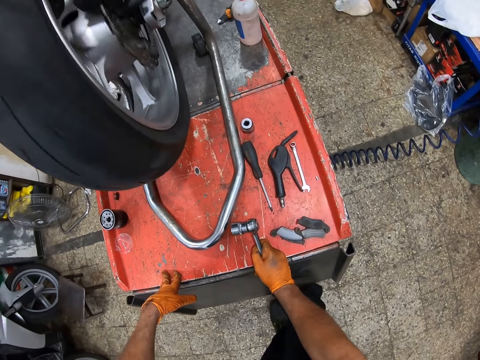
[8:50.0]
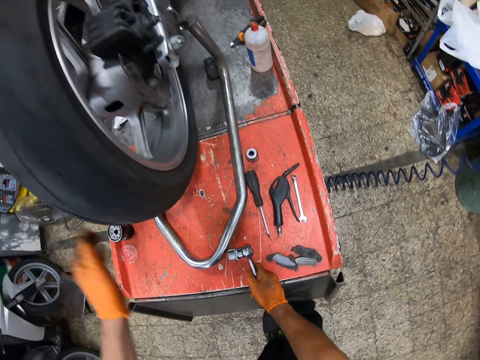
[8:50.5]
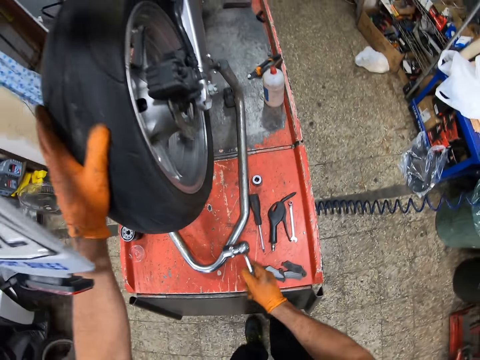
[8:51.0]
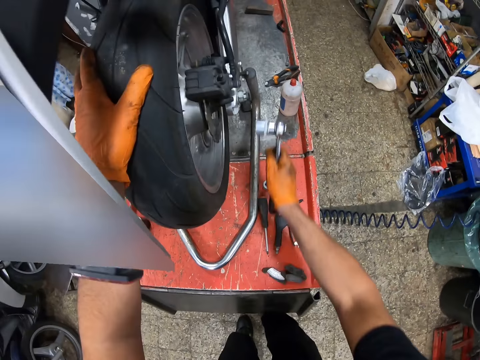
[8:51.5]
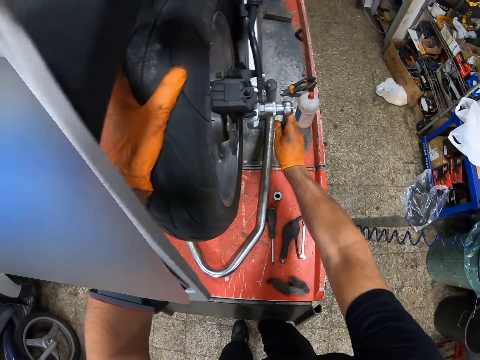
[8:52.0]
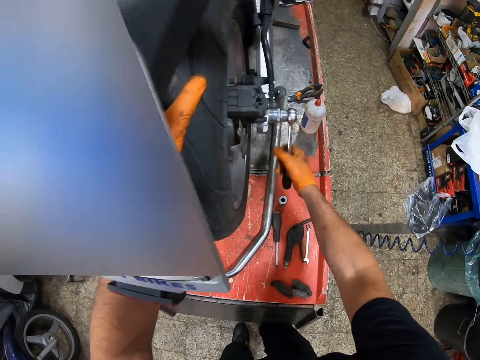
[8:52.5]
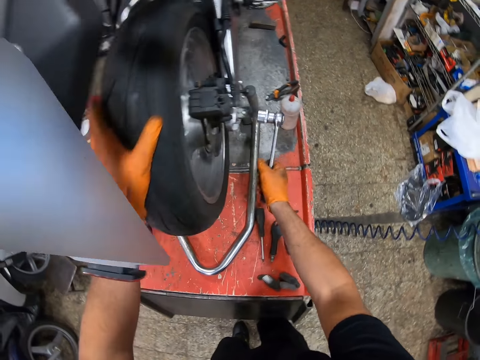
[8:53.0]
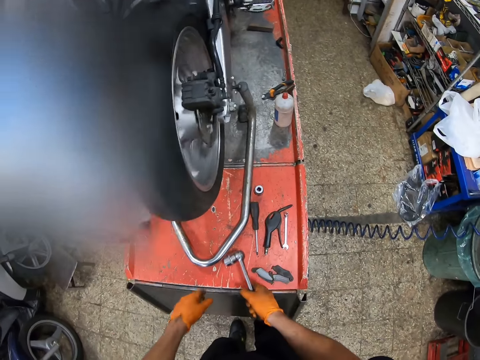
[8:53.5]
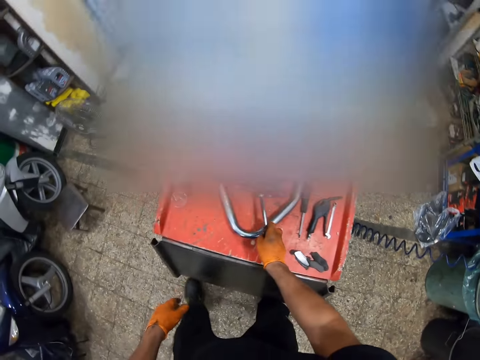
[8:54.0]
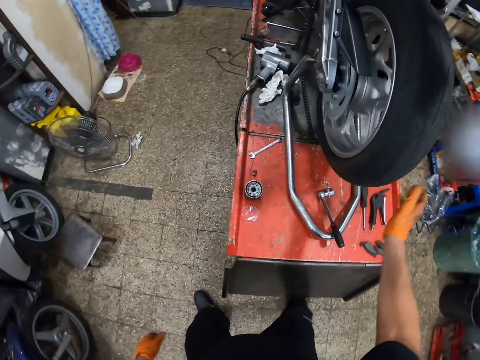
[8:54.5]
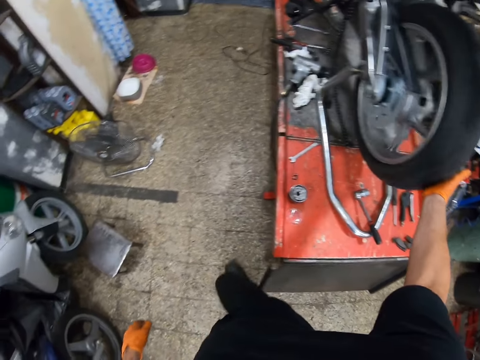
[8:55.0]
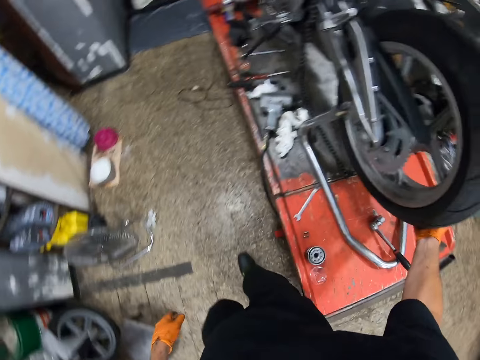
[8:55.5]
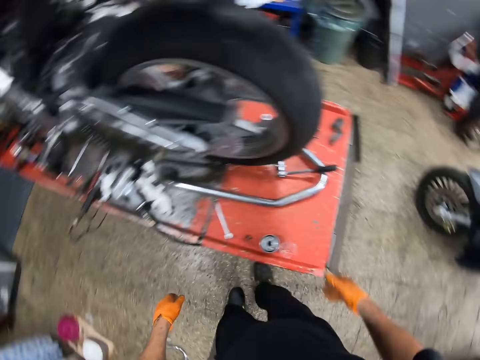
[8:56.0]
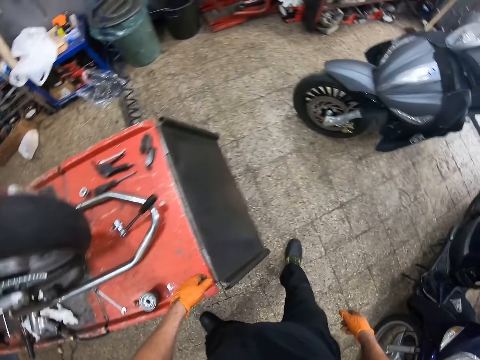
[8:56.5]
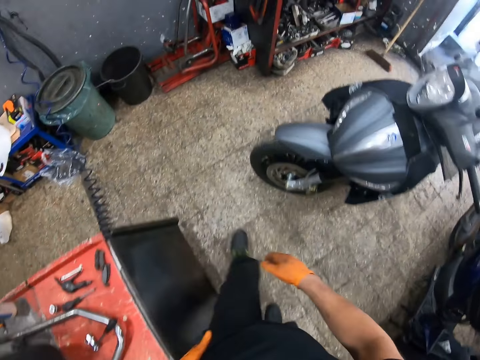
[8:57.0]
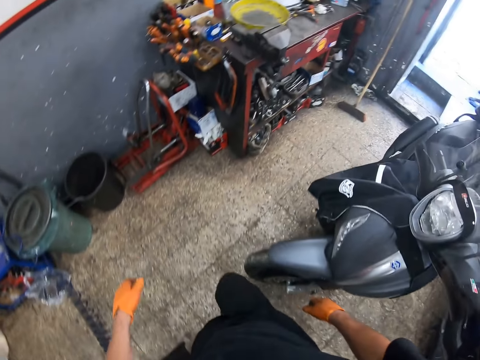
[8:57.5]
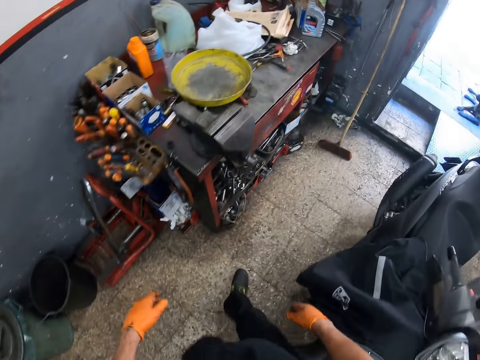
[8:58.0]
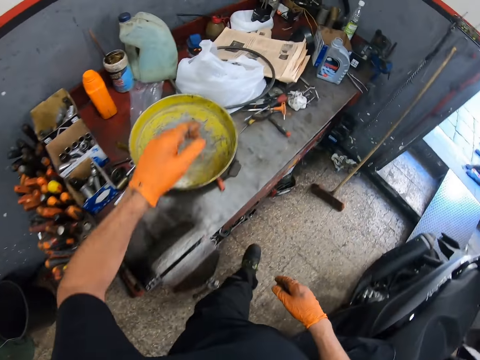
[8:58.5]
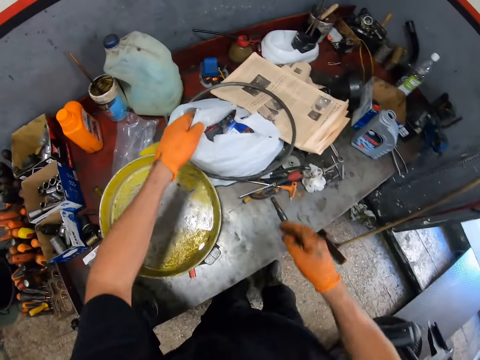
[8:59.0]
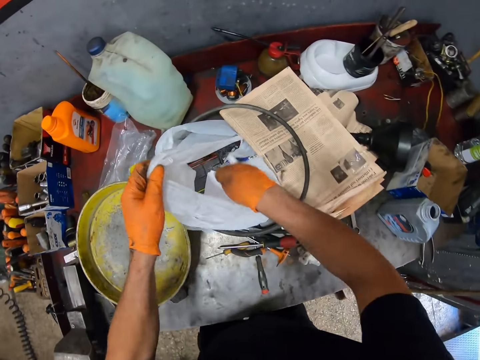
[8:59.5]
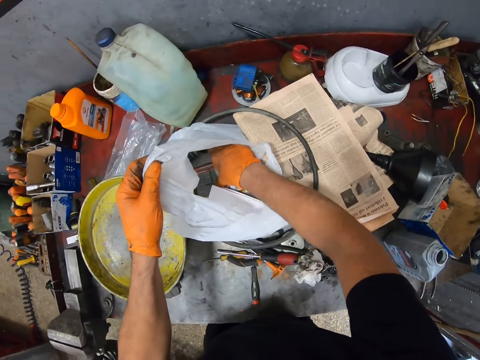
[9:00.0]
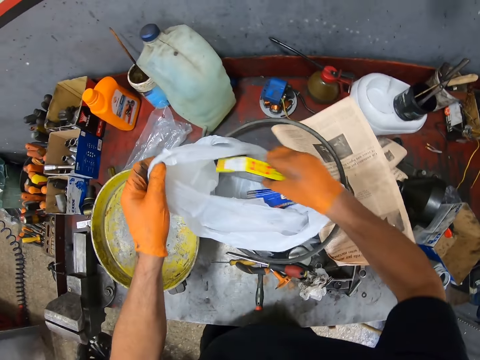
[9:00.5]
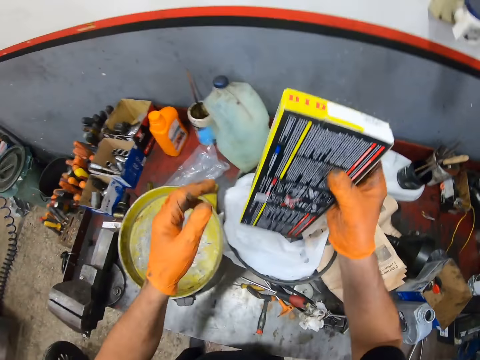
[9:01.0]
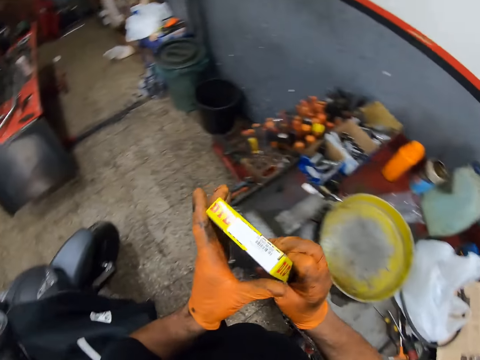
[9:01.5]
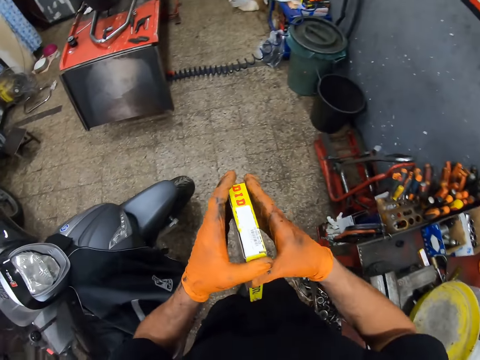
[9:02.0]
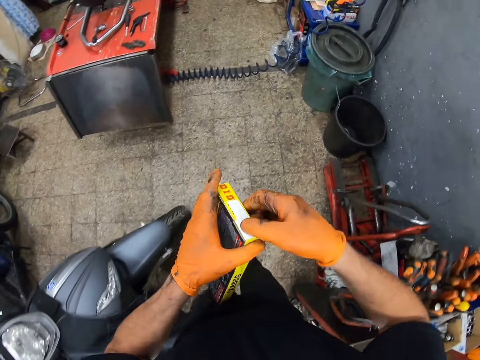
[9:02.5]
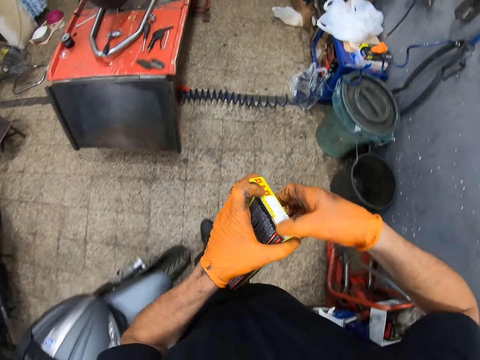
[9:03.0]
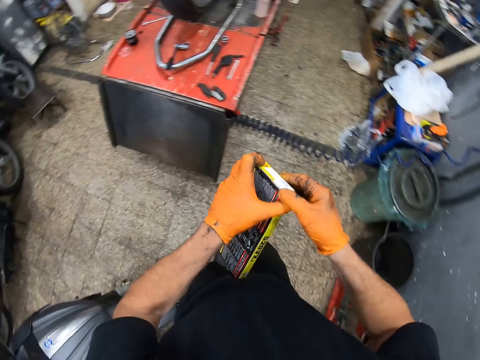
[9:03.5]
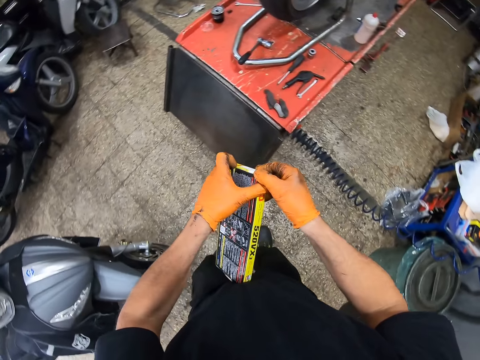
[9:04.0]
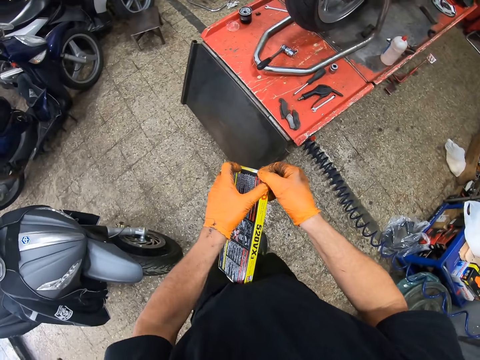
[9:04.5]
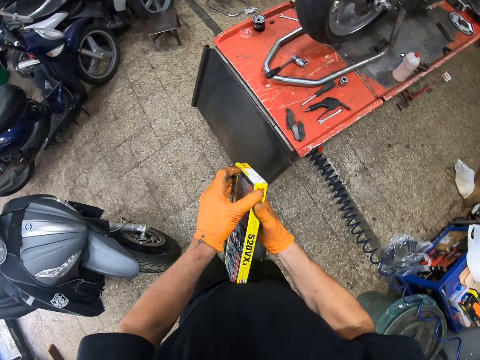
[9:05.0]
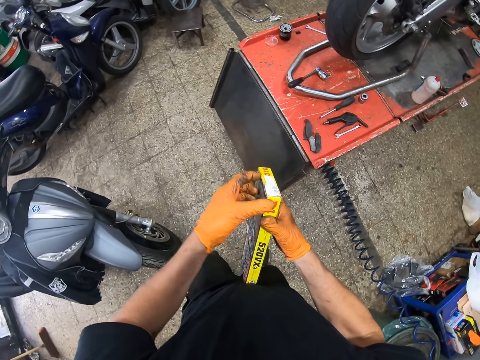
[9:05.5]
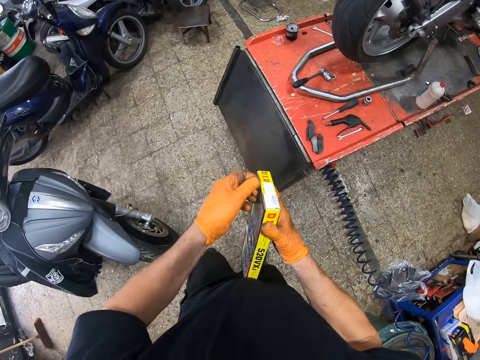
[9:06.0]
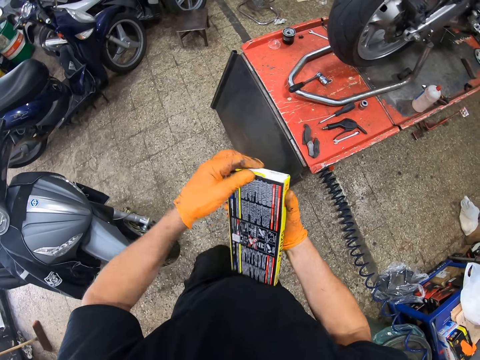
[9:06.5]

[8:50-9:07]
The camera wearer holds a tire. They continue to tighten the wheel. They tighten a nut with a ratchet handle. They spin the tire. They put the ratchet handle on a table. They tighten the wheel. They hold the tire. They walk away from the motorcycle. They walk around the garage. They pick up a pack of motorcycle chain. They hold a polythene bag. They walk around the garage.

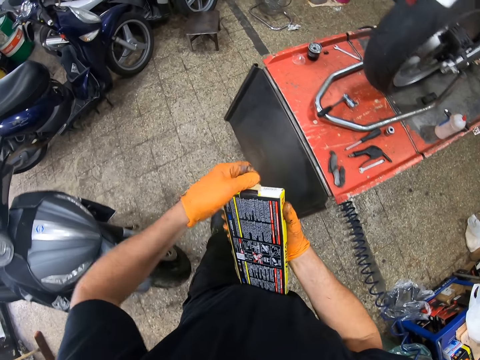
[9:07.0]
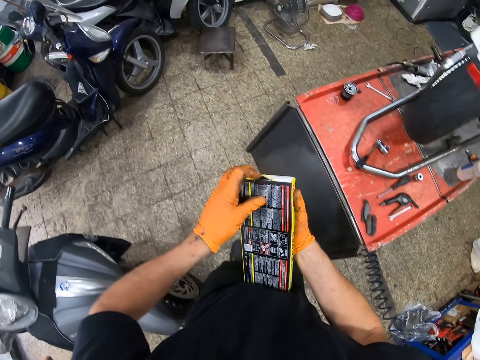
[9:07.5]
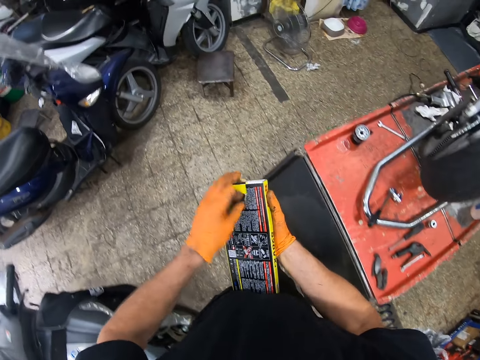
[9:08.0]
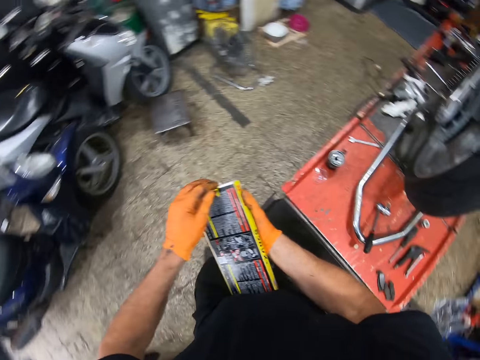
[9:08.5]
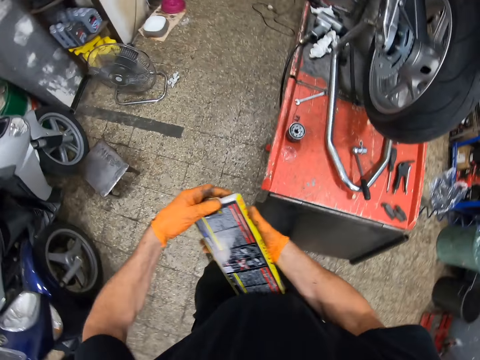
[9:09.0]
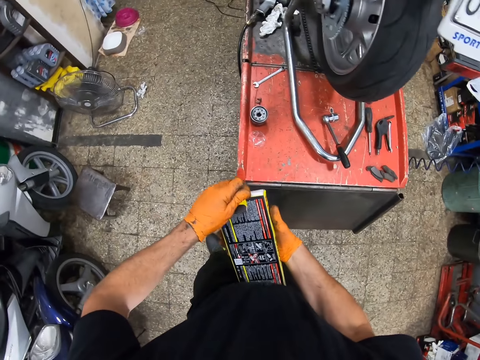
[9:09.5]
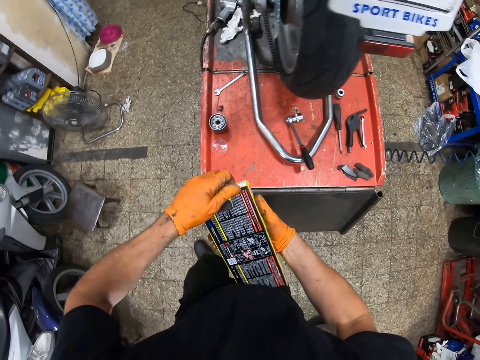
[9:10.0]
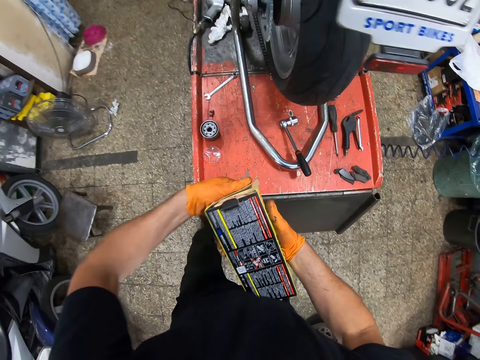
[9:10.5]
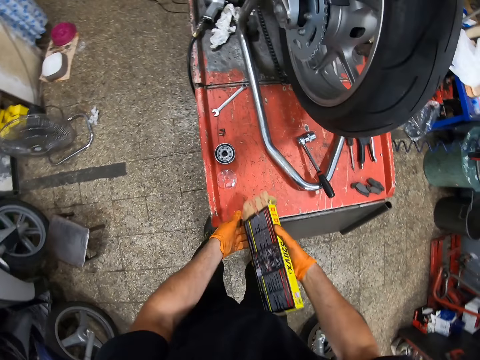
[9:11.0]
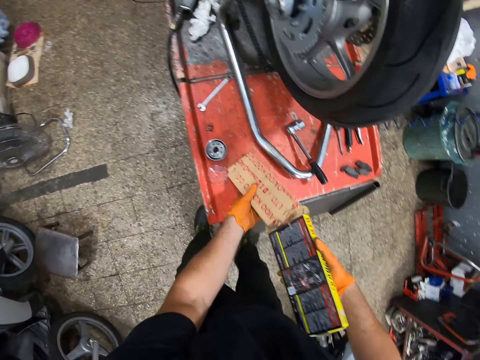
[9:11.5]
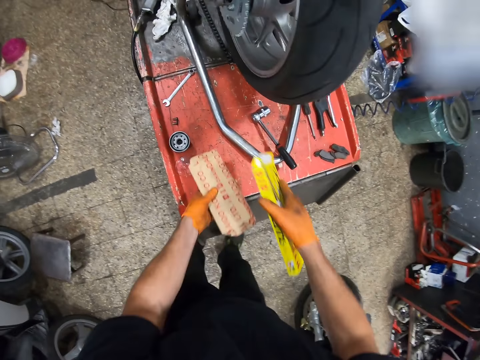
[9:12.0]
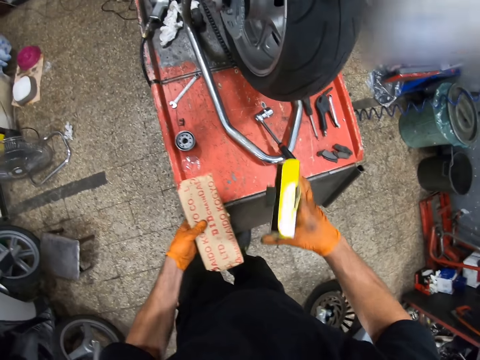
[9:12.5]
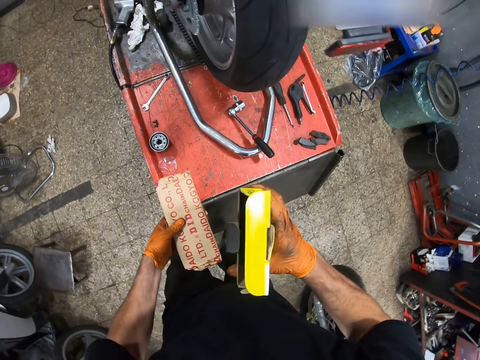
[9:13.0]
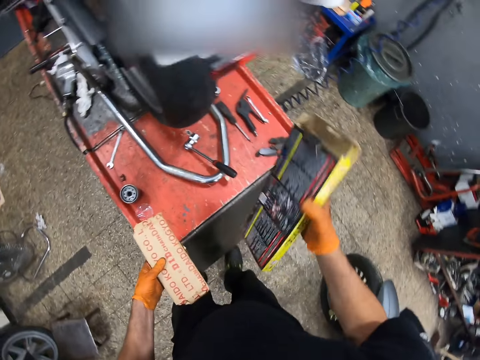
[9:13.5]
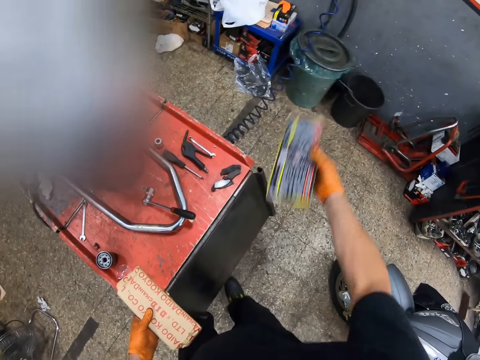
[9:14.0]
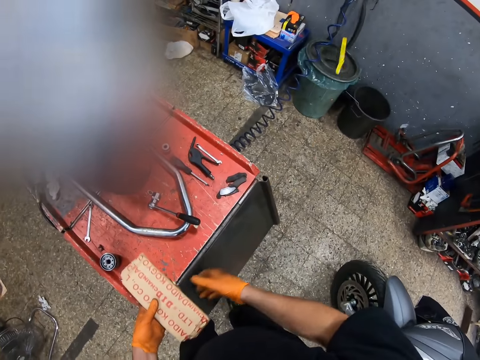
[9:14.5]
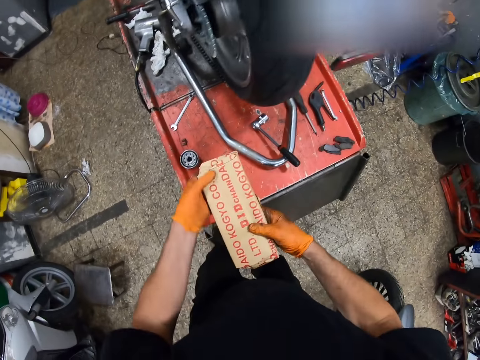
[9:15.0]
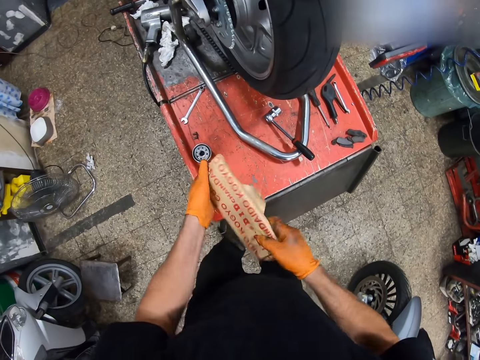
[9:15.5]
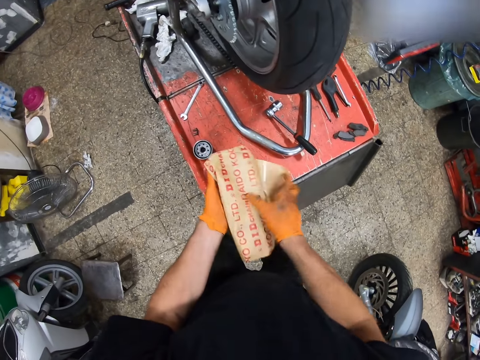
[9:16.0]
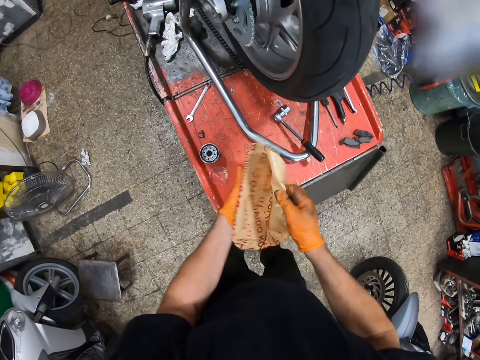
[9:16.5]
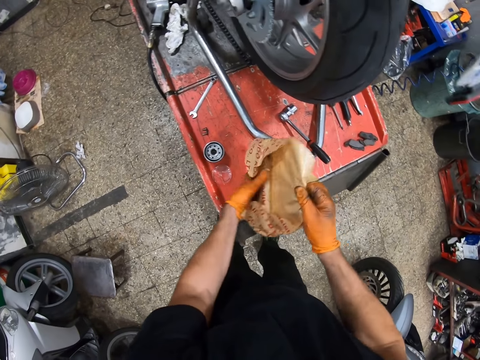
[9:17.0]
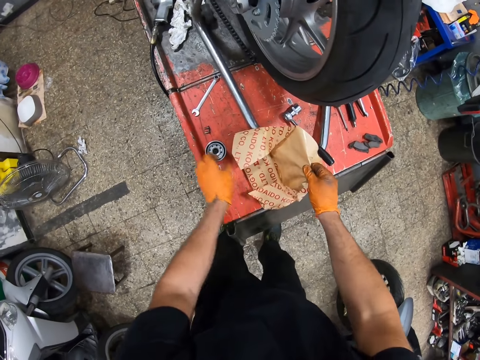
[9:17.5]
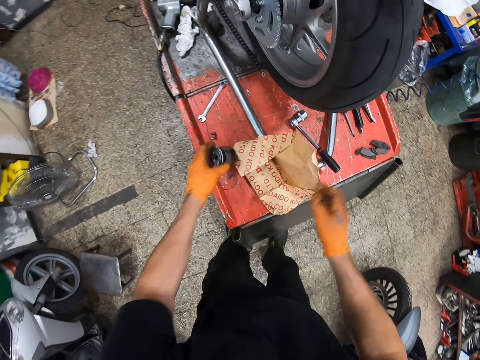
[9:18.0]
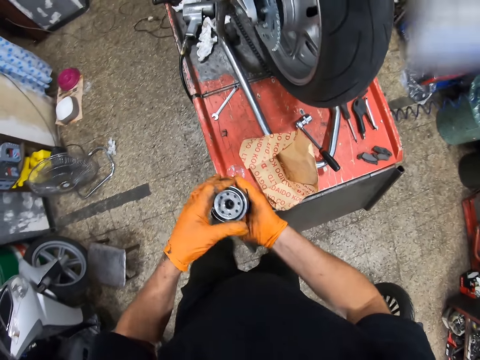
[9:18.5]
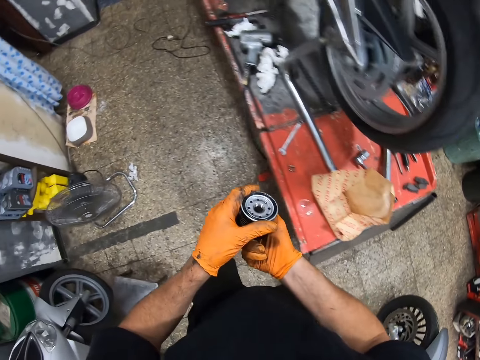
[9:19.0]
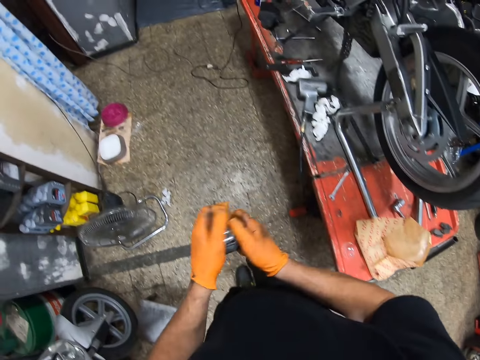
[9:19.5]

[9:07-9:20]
The camera wearer tears a box. He opens the pack of motorcycle chain. He drops a paper. He drops the empty pack of motorcycle chain in the bin. He opens the package with both gloved hands. He drops the package on a metal with both gloved hands. He picks up a metal from the metal with his left gloved hand. He holds the metal with both gloved hands.
